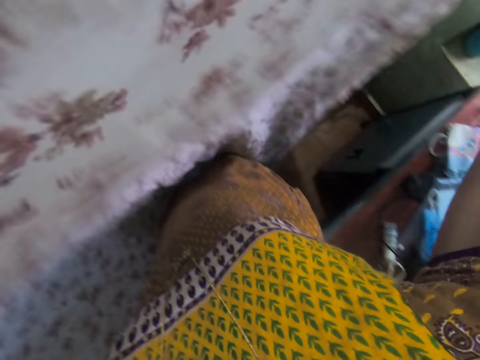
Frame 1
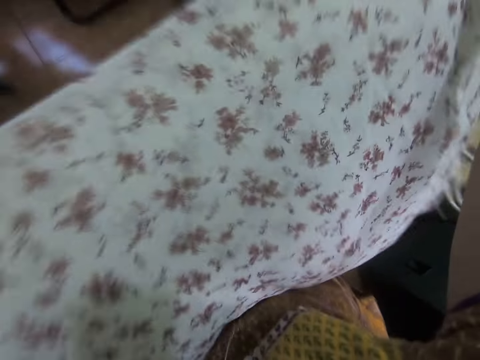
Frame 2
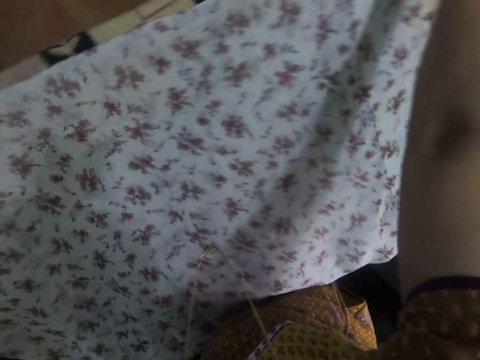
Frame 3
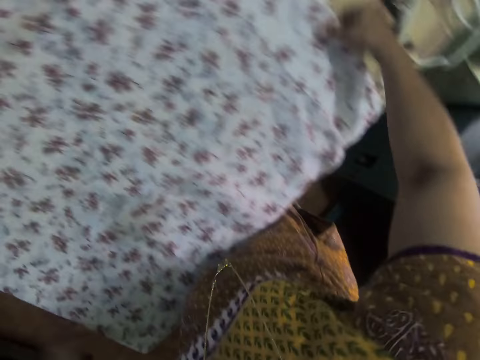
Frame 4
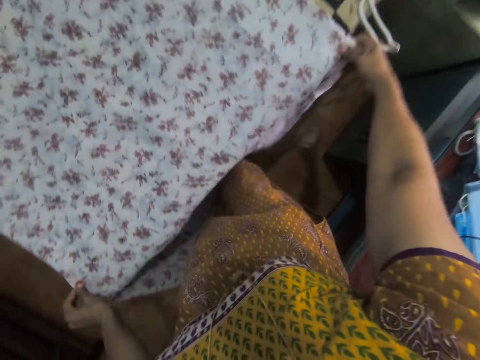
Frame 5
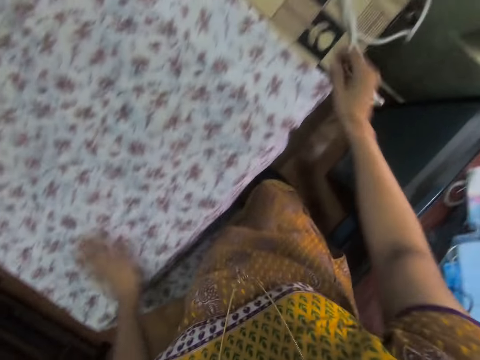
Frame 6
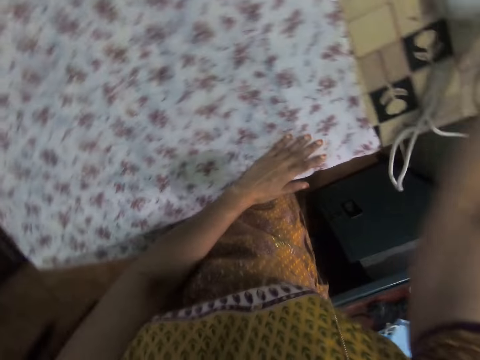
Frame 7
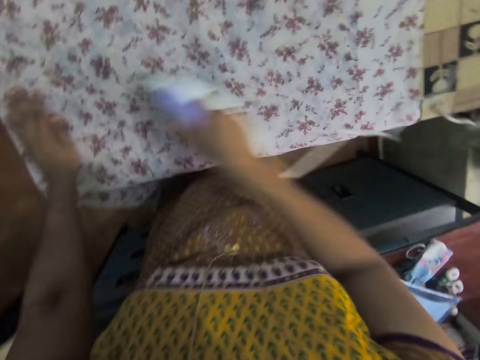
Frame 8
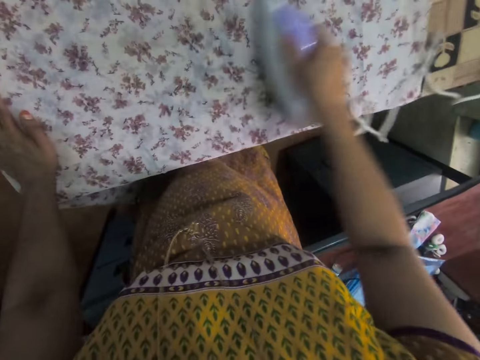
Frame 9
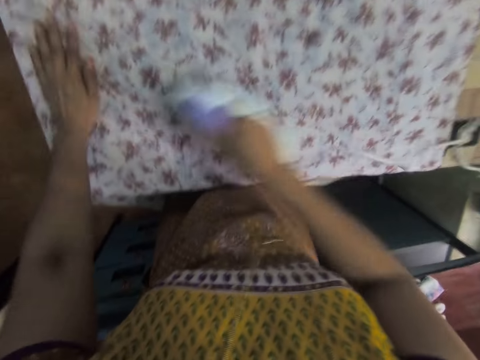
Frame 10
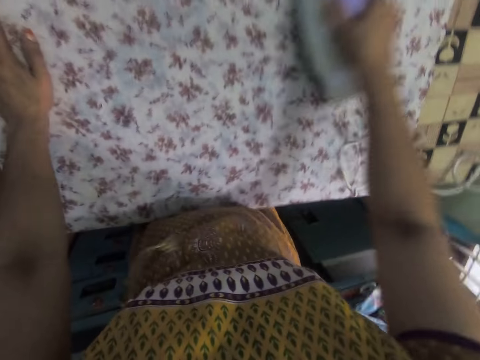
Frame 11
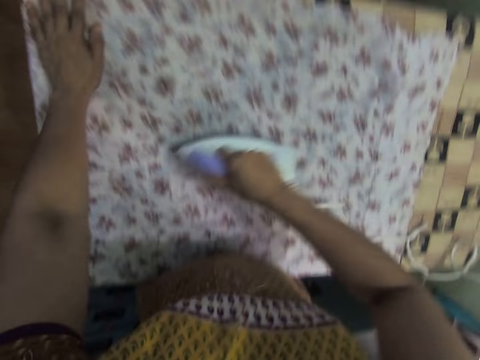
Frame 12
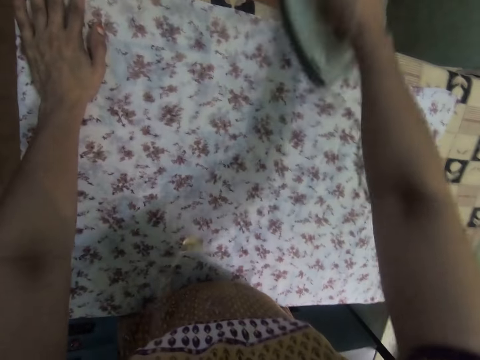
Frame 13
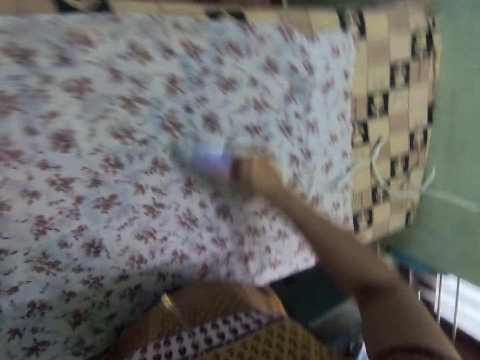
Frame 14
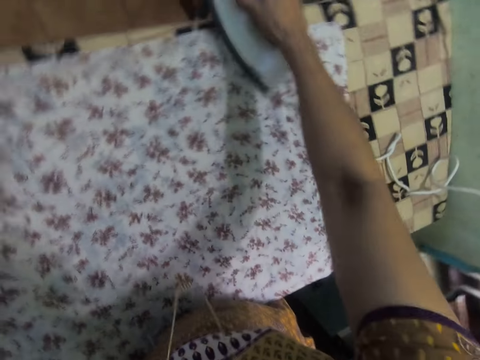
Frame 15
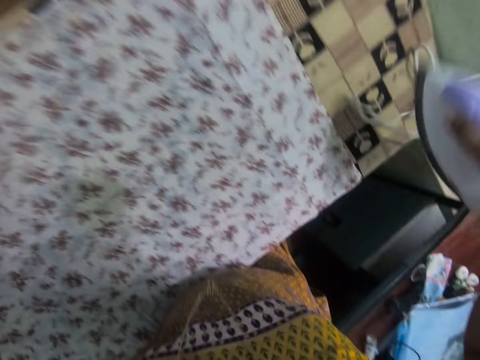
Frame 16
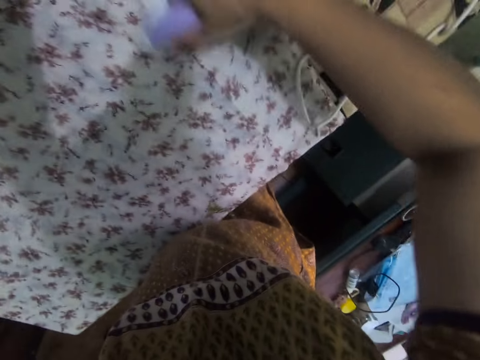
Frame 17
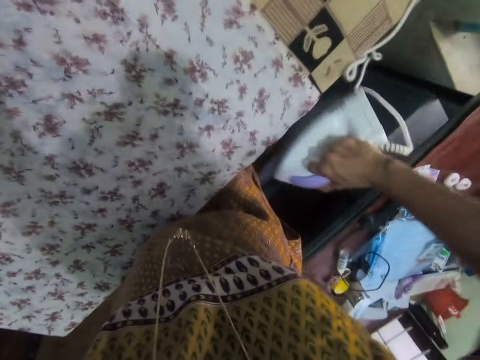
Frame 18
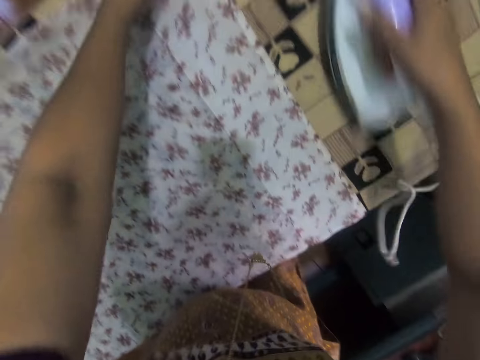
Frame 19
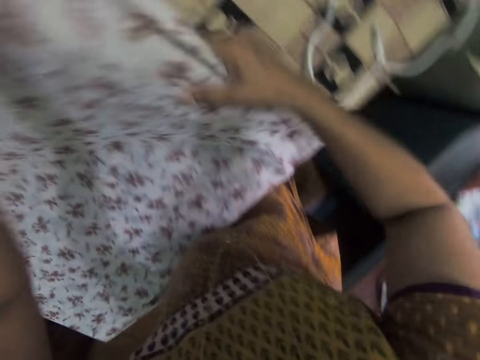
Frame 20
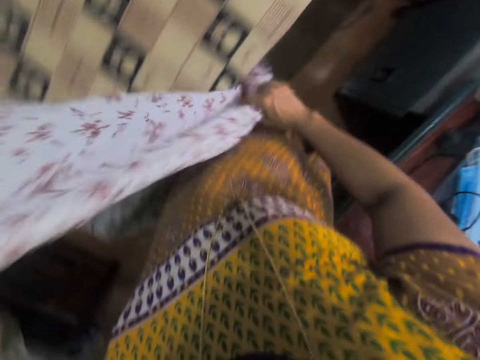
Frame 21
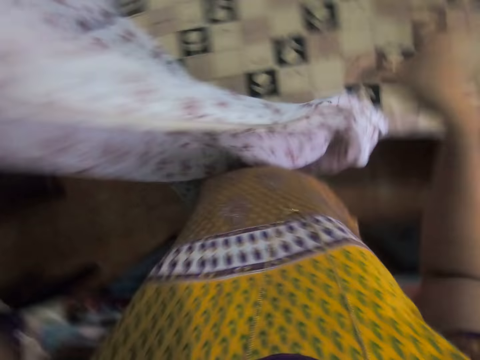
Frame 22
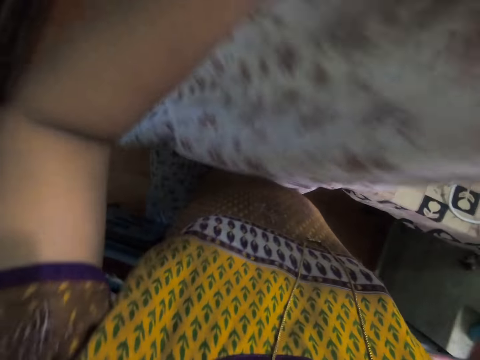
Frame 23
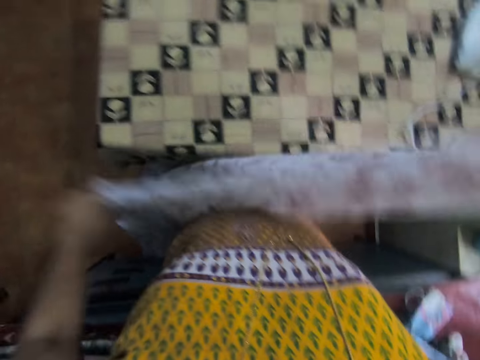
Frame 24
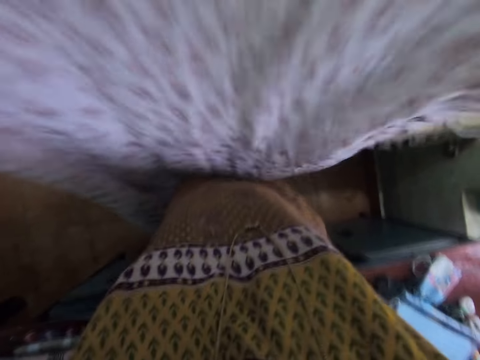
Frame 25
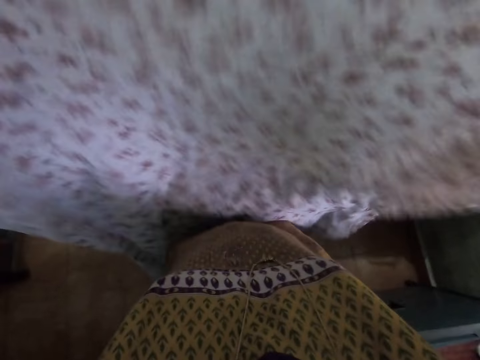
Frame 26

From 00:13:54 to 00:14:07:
The camera wearer raises a cloth with both hands. They put the cloth on the table. They take the iron box on the table. They iron the cloth with the iron box. They move the left hand. They put the iron box on the table. They take the cloth with both hands and raise the cloth with both hands.

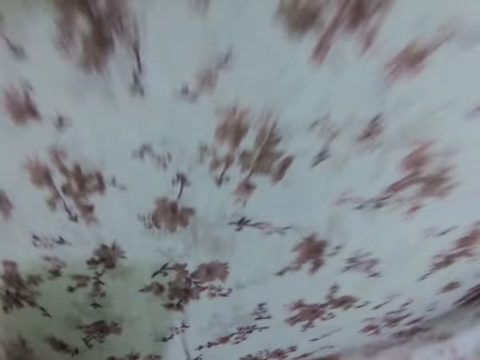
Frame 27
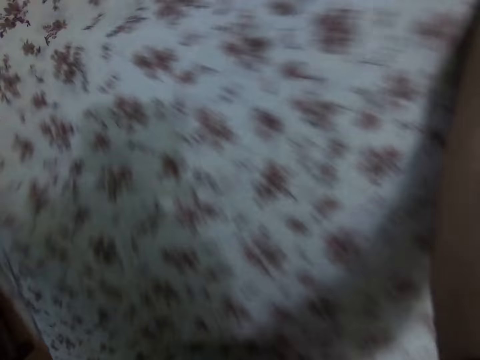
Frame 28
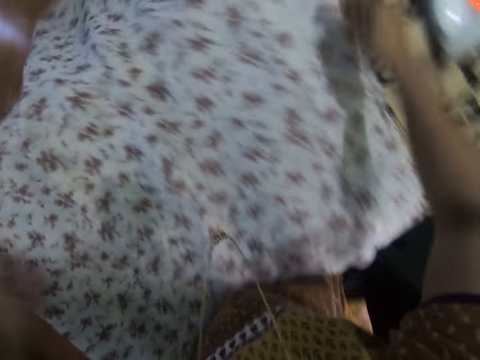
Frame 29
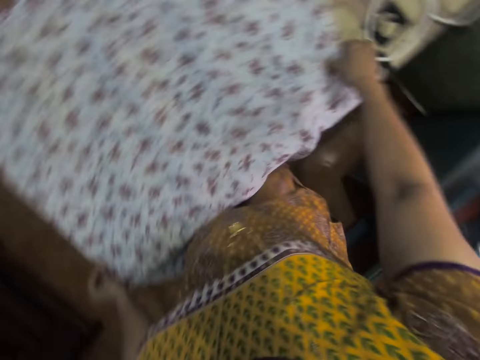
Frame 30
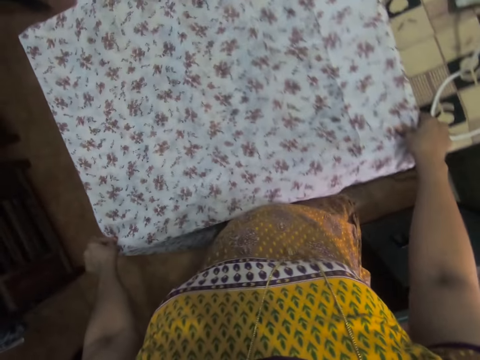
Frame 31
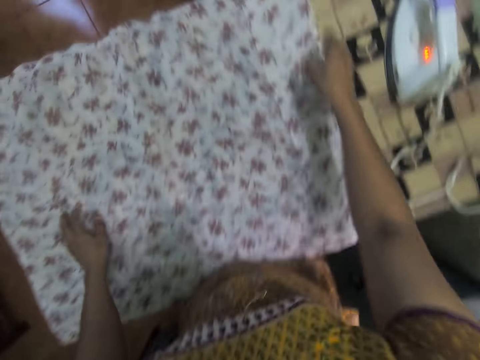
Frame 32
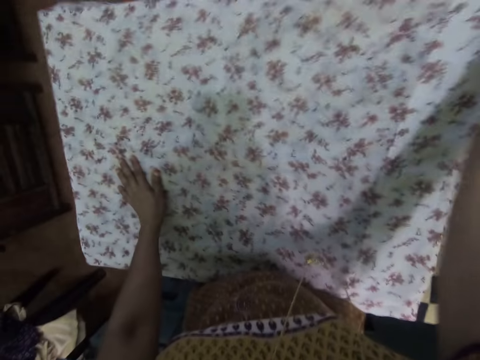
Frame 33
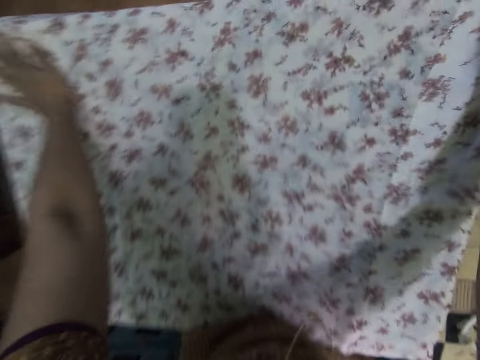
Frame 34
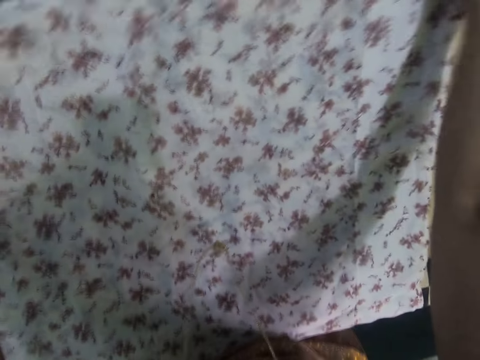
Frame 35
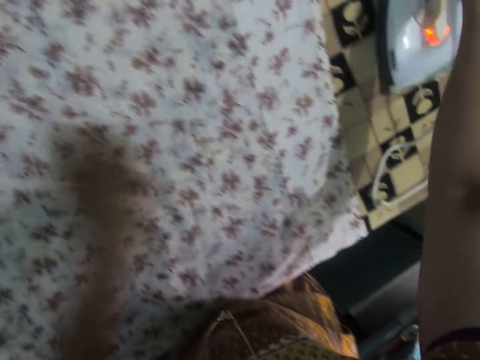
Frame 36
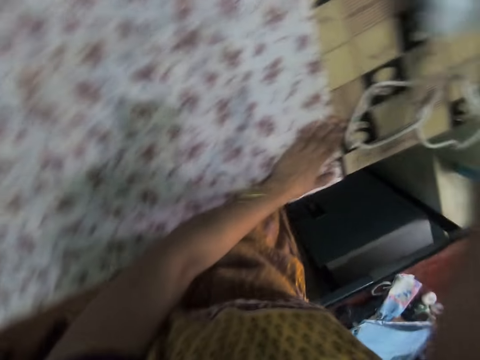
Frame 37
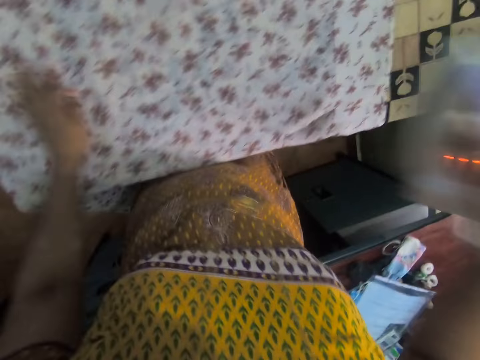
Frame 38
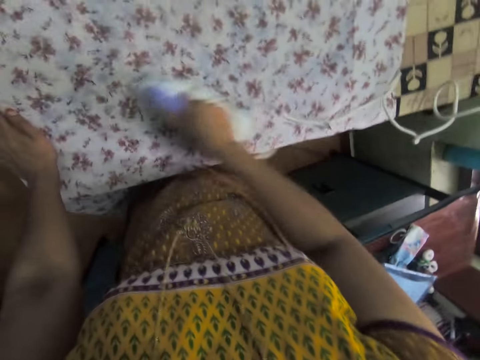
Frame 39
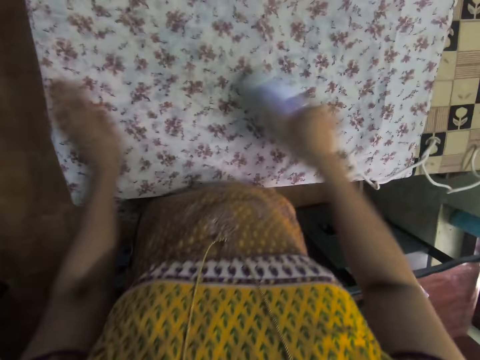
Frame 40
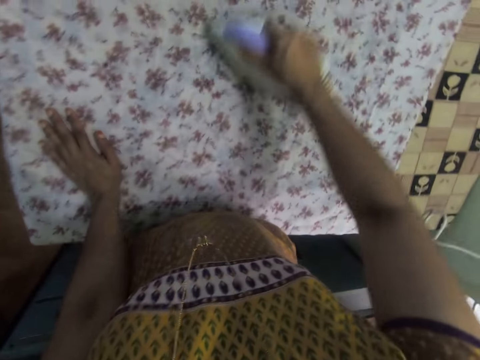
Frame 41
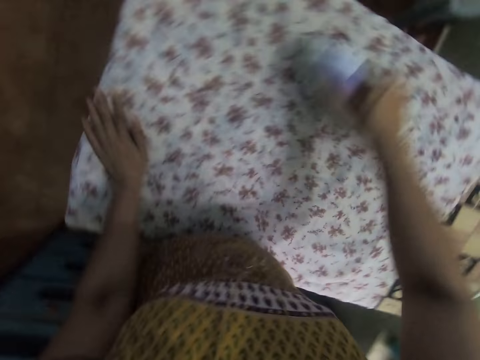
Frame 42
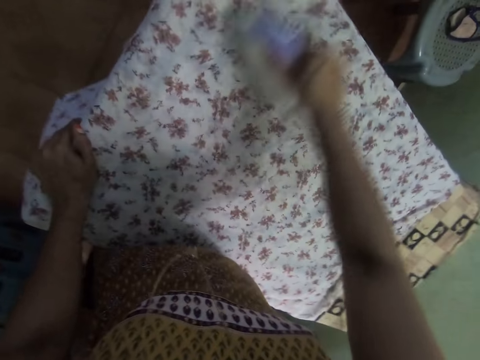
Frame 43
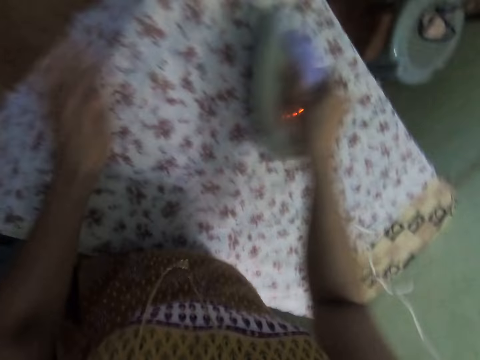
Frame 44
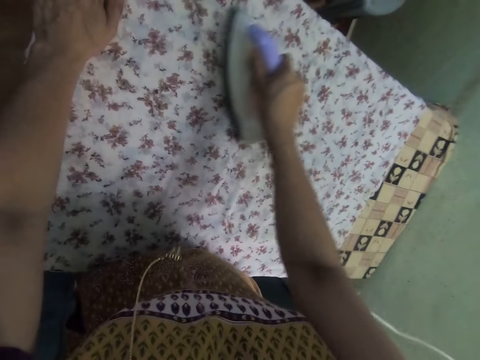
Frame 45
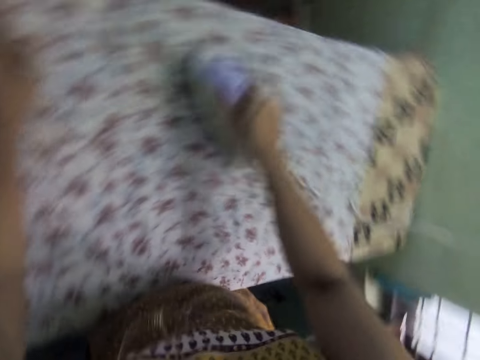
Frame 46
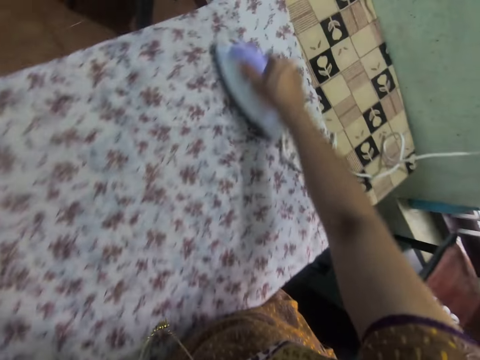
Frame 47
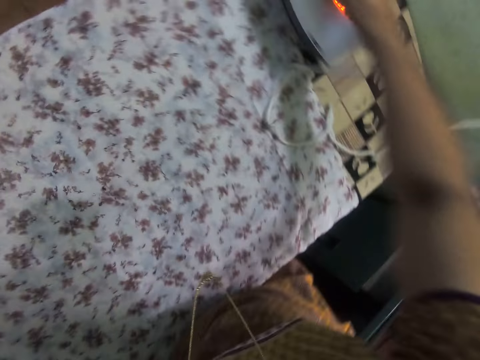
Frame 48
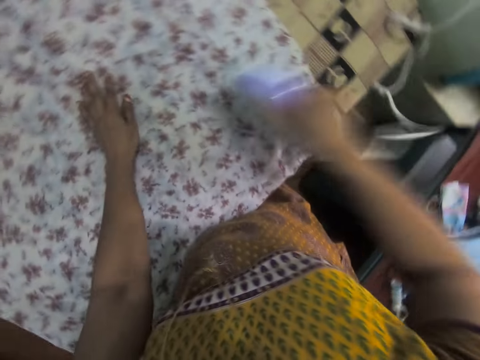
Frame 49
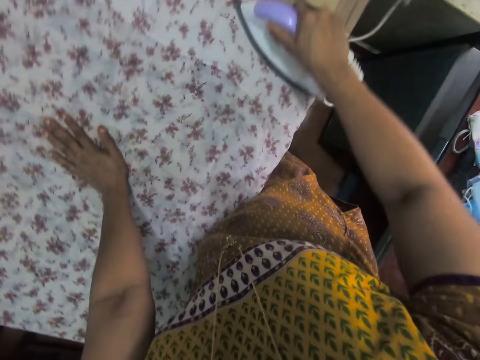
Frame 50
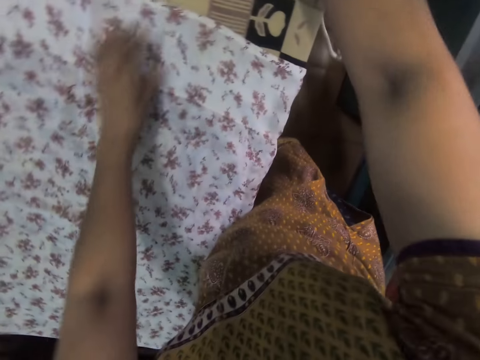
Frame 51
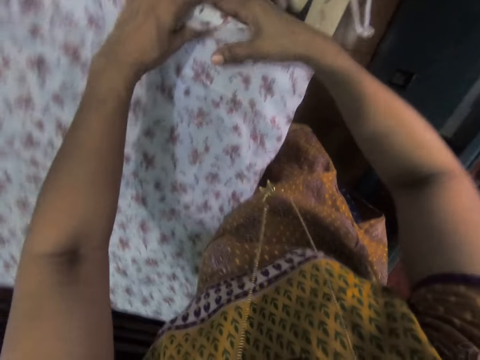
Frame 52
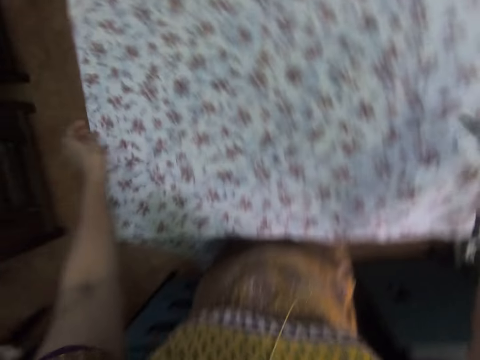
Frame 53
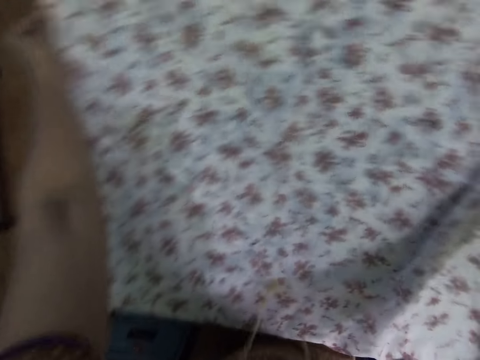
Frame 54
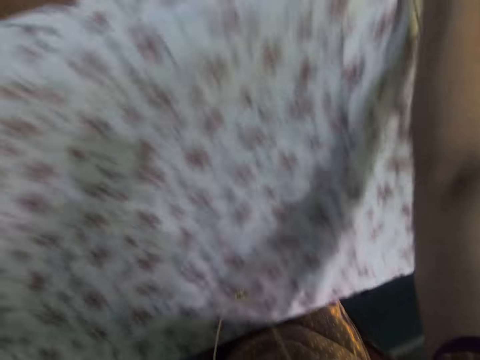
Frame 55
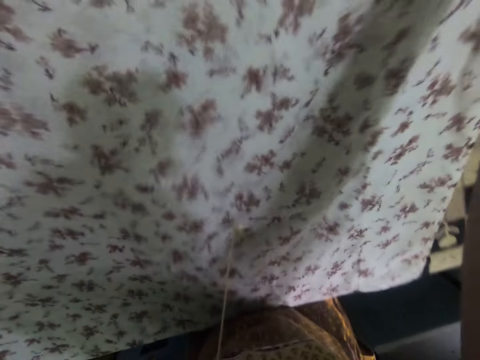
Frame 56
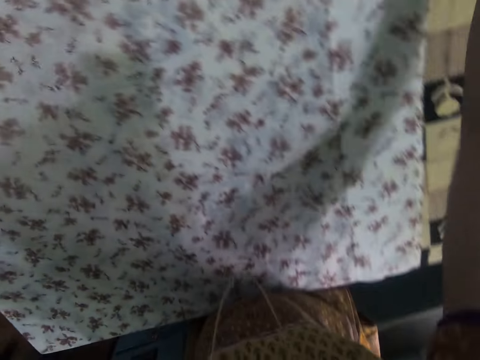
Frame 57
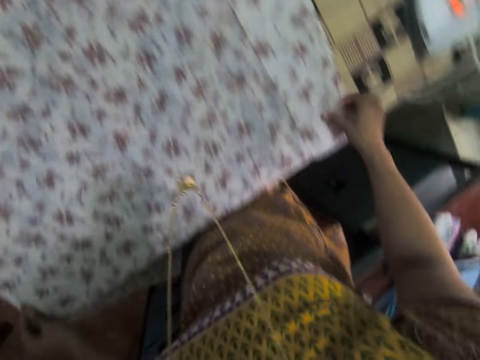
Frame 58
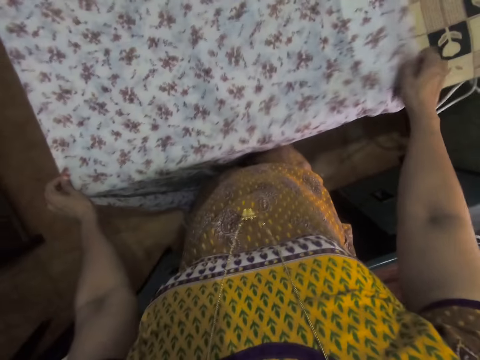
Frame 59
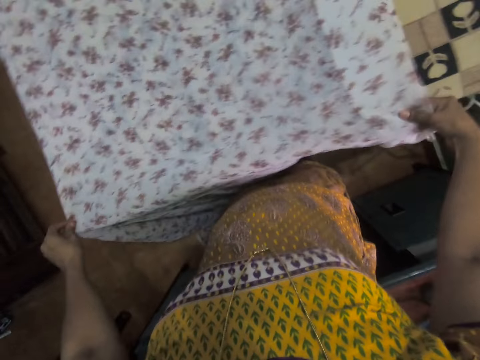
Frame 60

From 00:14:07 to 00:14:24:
The camera wearer puts a cloth on the table. They adjust the cloth. They take the iron box on the table. They iron the cloth with the iron box. They move the left hand. They put the iron box on the table. They fold the cloth. They take the cloth with both hands. They adjust the cloth.
